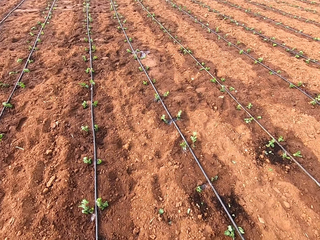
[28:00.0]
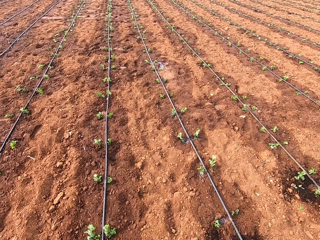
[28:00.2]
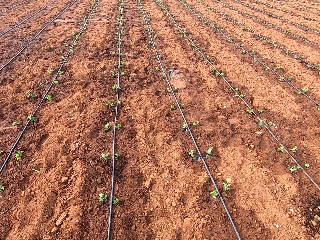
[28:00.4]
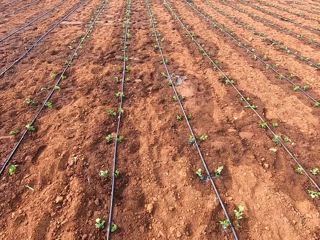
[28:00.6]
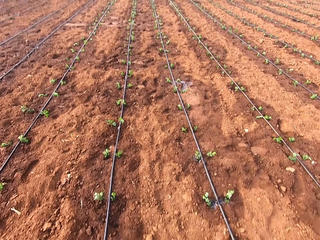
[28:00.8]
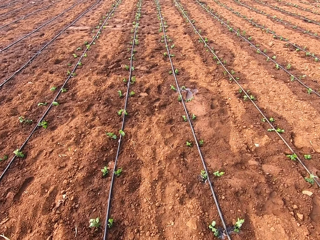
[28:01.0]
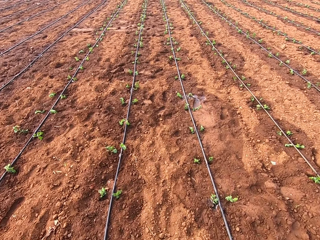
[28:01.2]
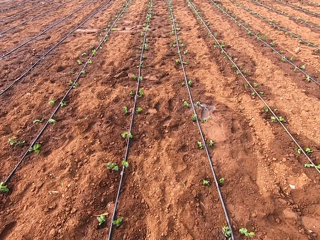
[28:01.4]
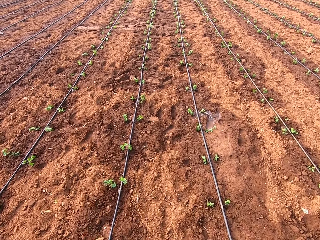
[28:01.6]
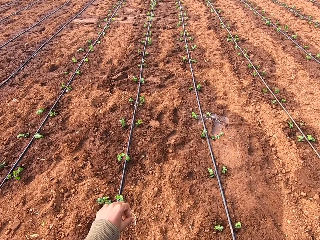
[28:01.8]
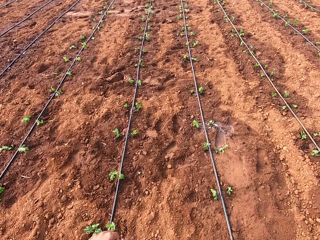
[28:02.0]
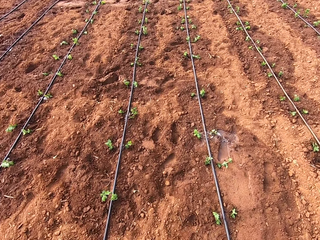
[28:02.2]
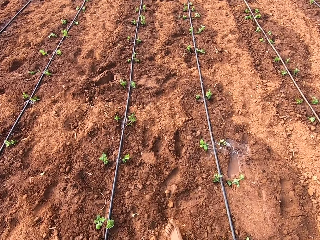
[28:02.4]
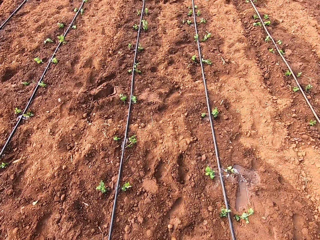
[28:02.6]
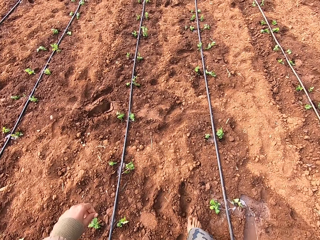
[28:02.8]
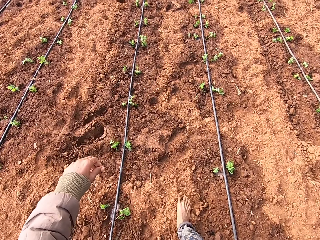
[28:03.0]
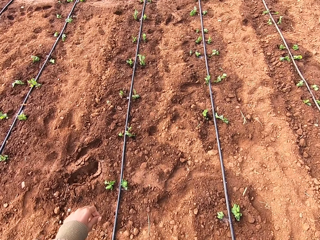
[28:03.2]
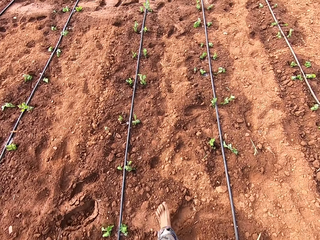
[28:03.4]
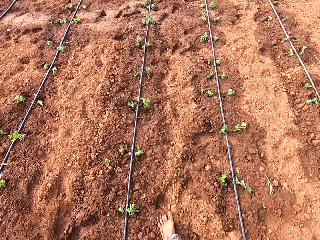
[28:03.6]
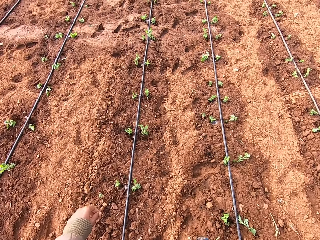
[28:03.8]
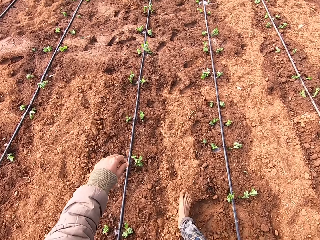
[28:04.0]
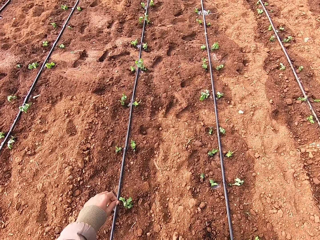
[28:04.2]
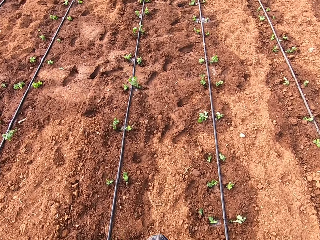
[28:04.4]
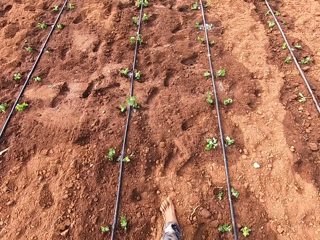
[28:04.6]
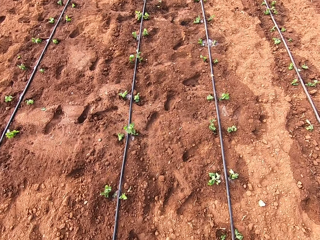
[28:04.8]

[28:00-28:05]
The camera wearer carries a basin with spinach seedlings around the farm.

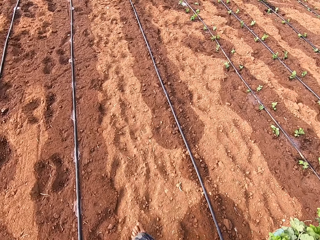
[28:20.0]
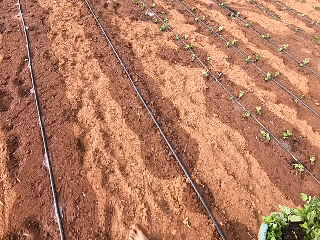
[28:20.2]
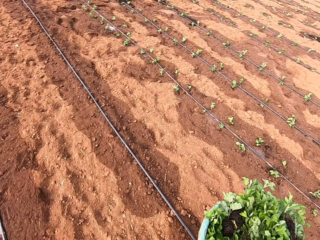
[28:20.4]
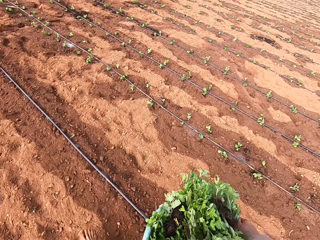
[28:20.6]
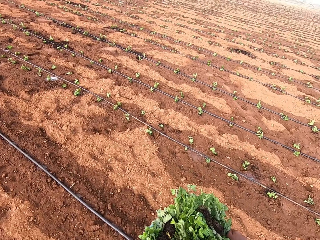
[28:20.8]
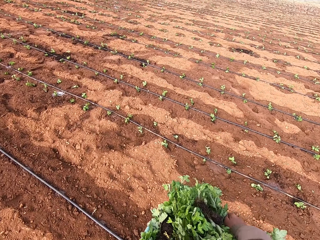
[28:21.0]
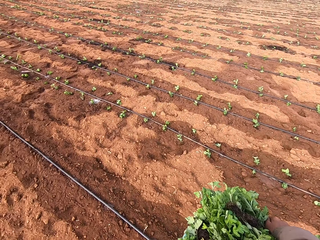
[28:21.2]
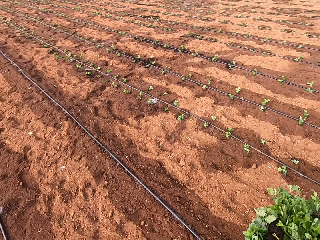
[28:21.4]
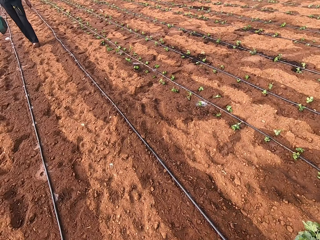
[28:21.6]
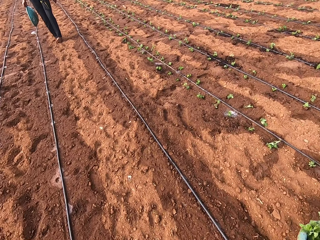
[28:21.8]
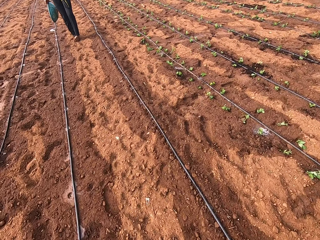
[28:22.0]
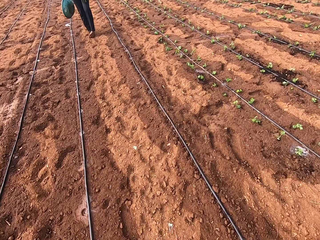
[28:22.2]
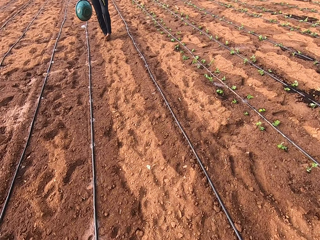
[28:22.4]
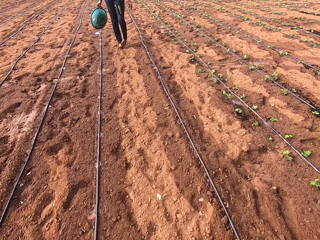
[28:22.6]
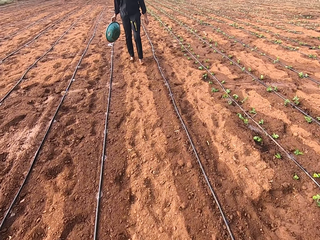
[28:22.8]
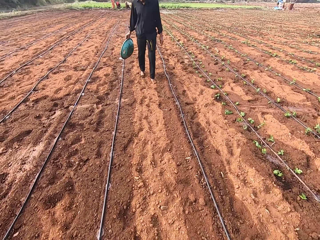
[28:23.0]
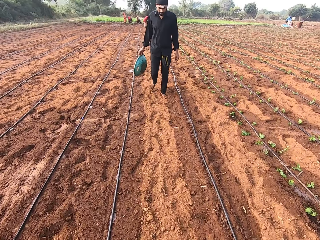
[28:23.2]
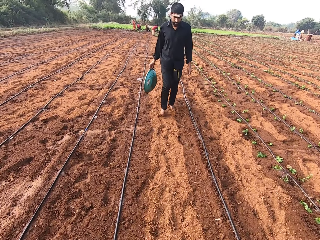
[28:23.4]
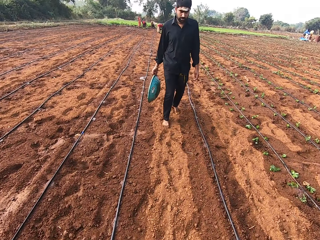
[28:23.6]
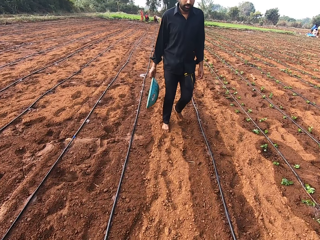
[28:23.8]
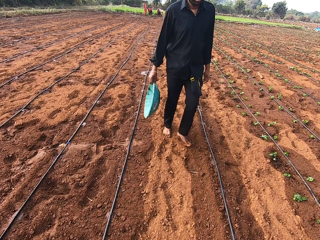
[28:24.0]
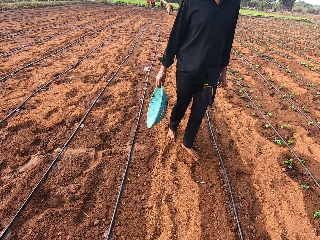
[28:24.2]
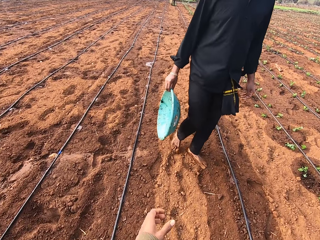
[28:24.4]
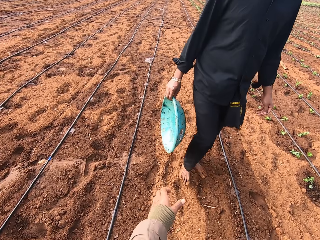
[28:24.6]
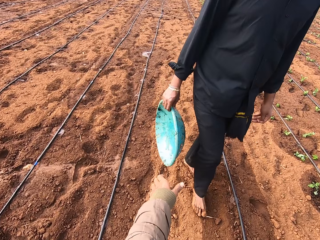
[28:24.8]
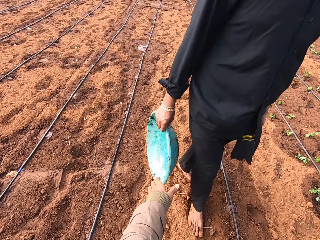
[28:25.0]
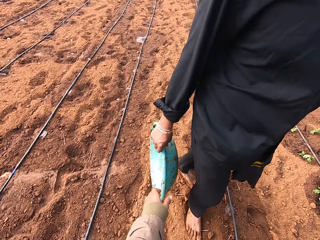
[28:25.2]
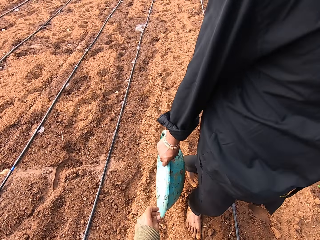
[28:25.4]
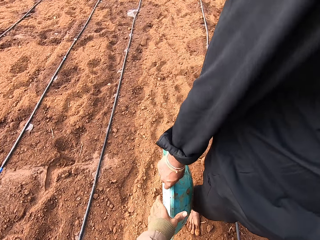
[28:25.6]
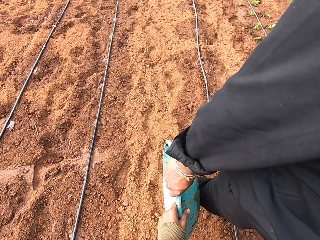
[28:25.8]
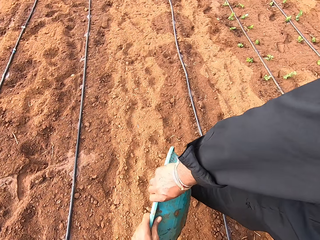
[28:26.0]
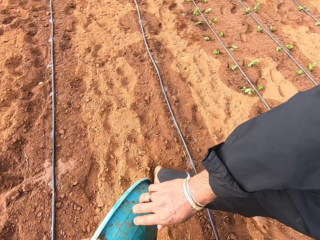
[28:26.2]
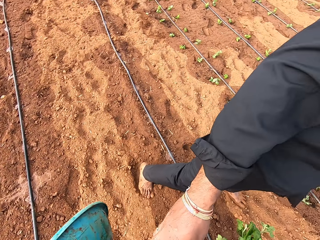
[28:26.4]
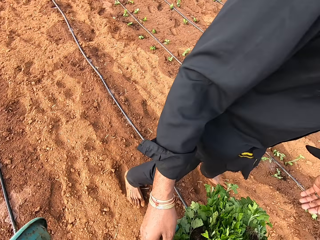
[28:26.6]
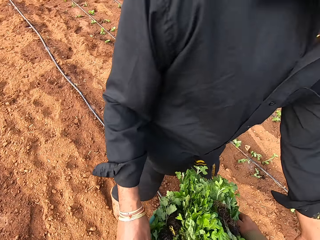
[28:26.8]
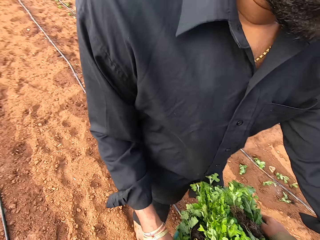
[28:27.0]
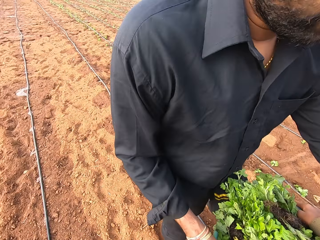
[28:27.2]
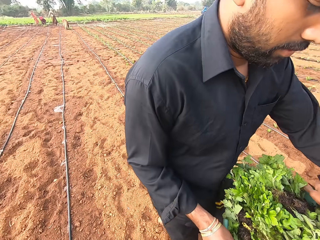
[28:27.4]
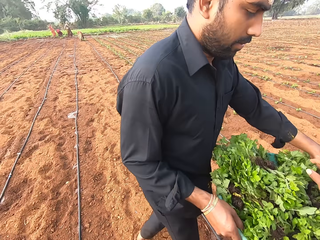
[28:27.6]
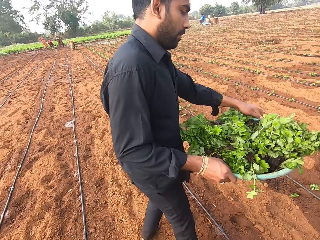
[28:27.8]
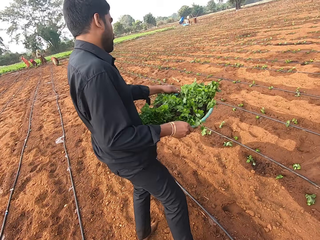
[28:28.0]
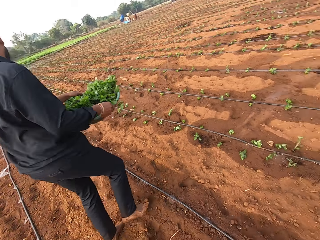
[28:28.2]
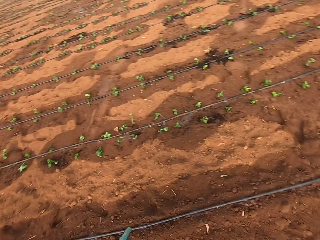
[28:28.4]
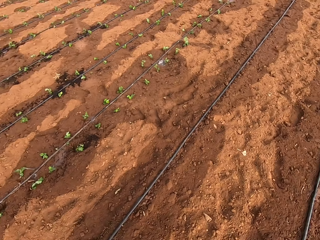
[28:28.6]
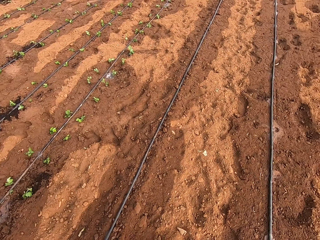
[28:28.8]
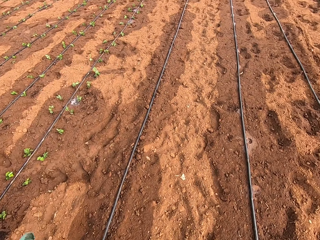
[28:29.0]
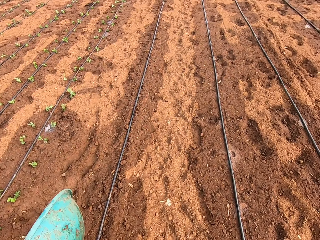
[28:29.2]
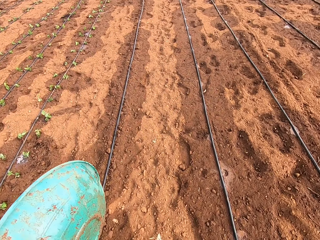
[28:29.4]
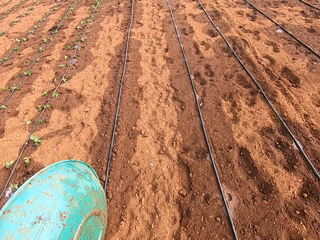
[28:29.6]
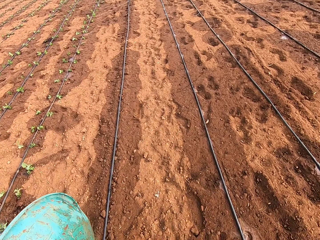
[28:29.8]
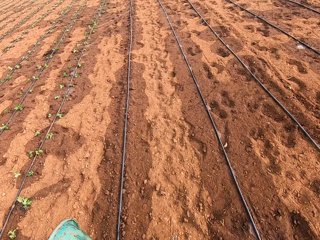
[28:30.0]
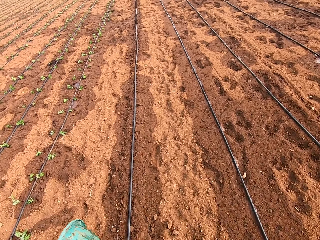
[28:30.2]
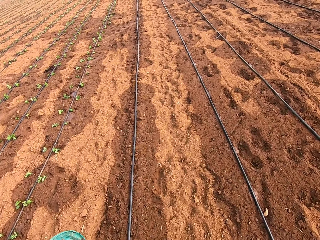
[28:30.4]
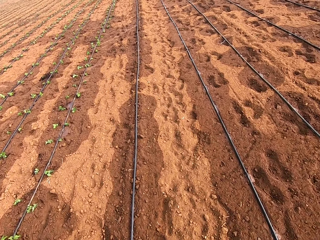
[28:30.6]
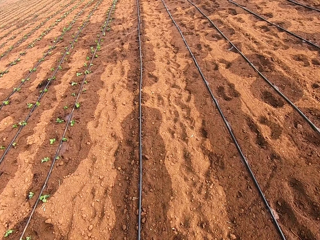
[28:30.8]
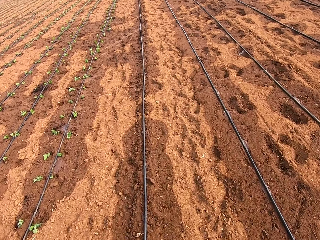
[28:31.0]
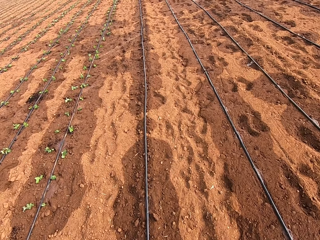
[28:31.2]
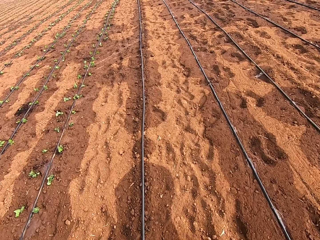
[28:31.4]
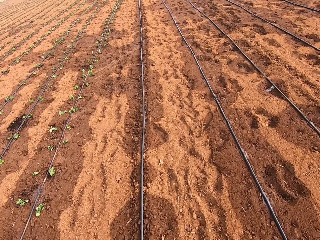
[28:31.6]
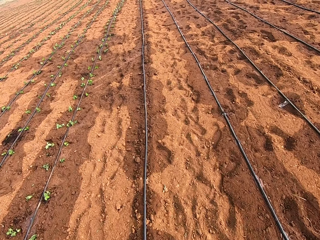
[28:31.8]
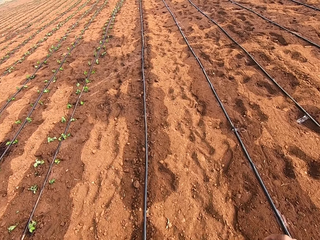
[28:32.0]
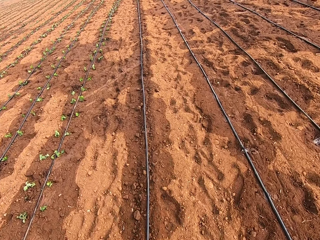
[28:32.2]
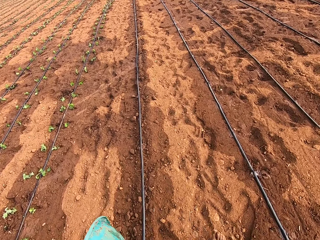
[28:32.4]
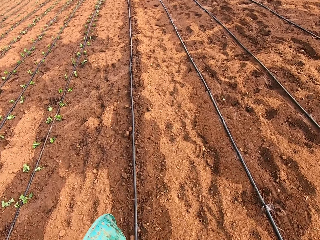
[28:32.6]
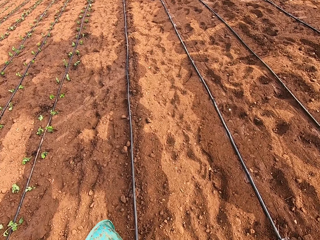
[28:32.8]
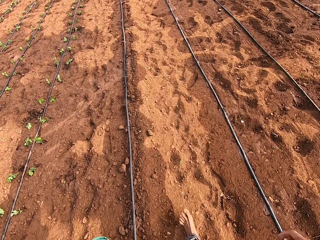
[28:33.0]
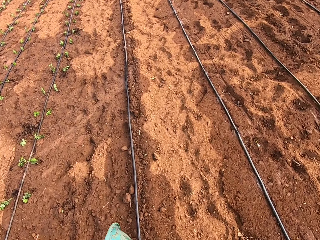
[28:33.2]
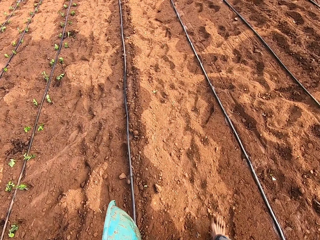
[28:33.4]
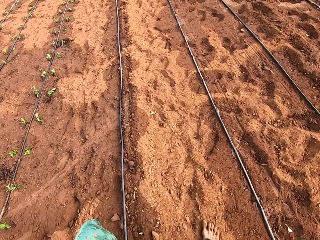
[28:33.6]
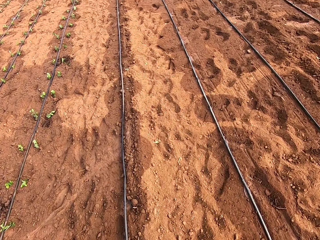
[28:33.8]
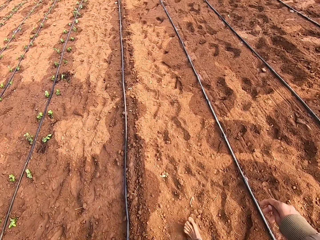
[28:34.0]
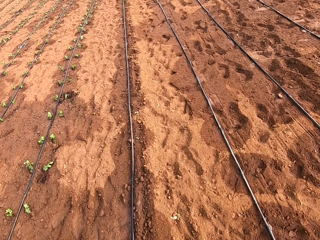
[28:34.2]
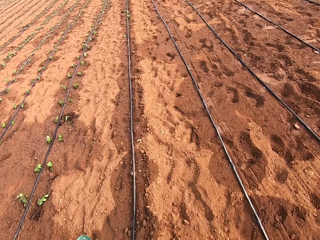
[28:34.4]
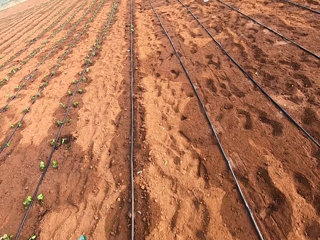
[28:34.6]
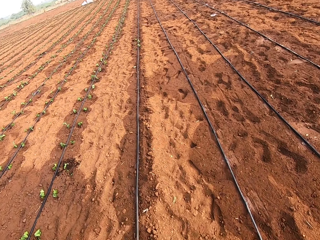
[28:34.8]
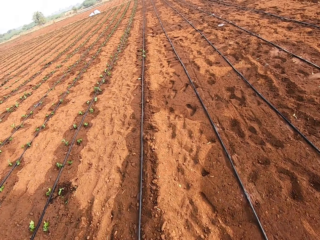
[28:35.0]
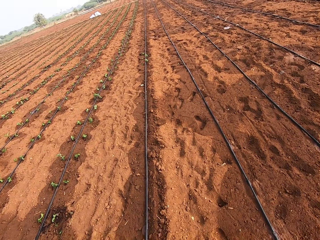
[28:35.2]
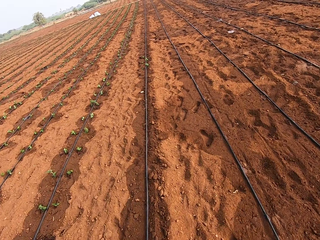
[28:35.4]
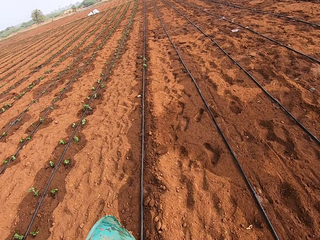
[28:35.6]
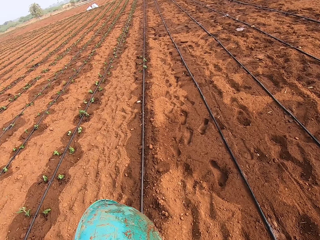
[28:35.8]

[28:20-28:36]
A man holds a bowl with his right hand. The camera wearer interacts with the man. He takes the empty bowl from the man with his left hand. He passes the bowl of celery to the man with his right hand. He walks around the farm.
